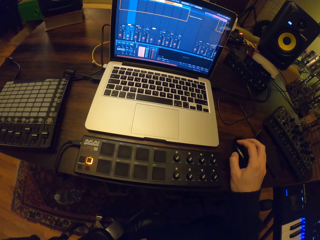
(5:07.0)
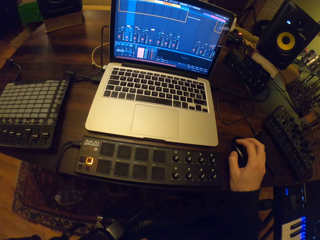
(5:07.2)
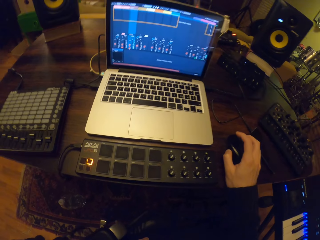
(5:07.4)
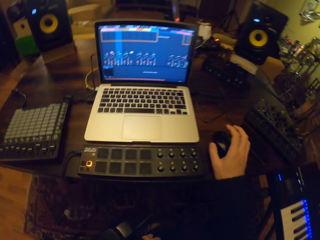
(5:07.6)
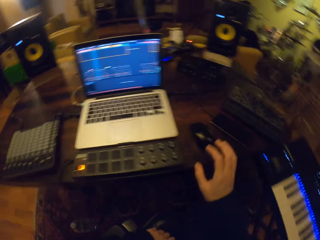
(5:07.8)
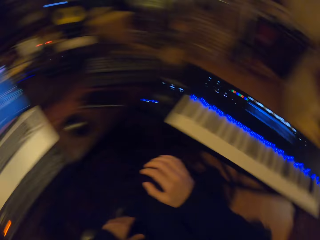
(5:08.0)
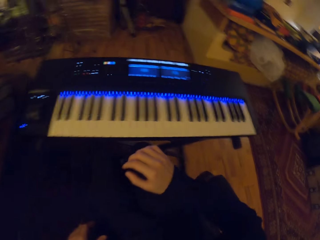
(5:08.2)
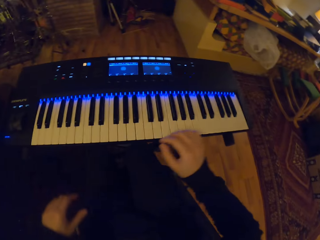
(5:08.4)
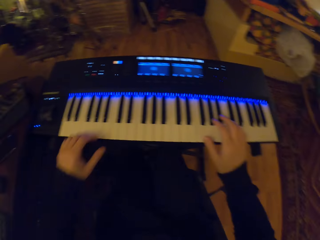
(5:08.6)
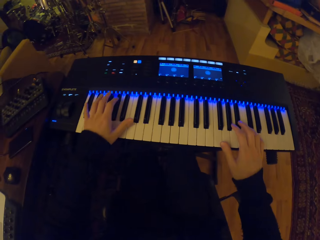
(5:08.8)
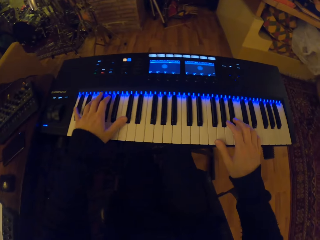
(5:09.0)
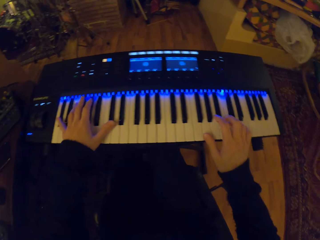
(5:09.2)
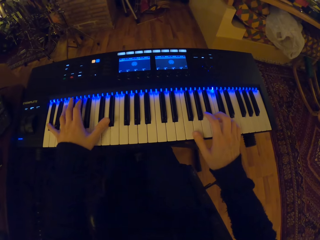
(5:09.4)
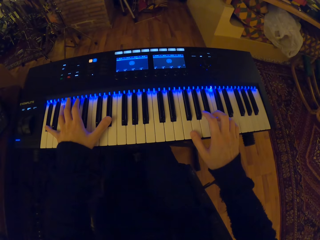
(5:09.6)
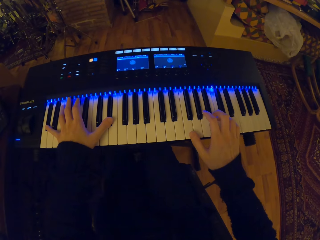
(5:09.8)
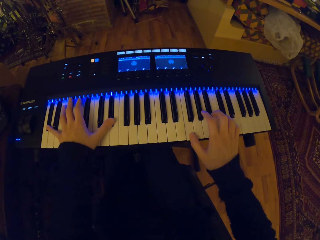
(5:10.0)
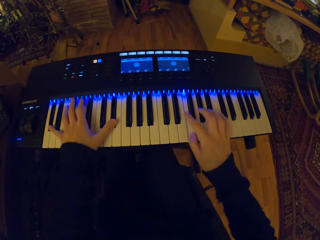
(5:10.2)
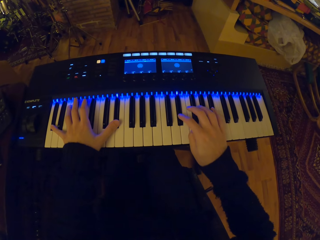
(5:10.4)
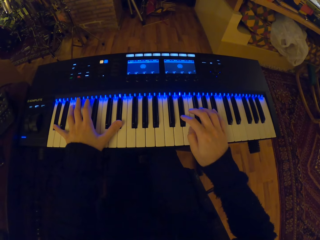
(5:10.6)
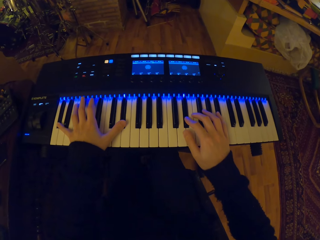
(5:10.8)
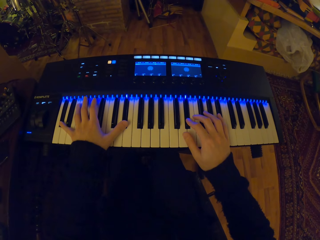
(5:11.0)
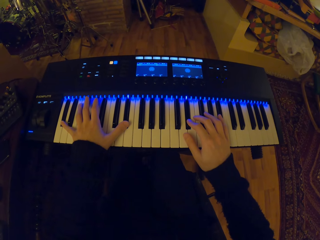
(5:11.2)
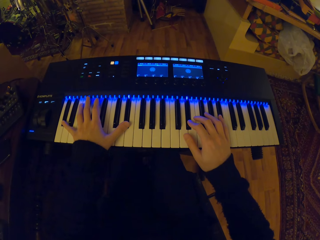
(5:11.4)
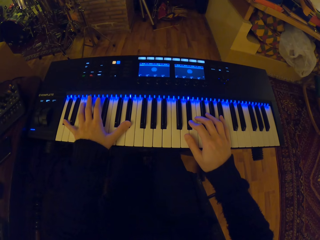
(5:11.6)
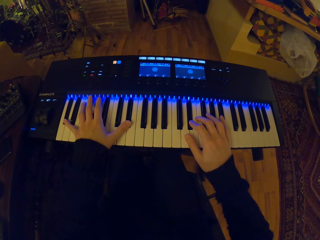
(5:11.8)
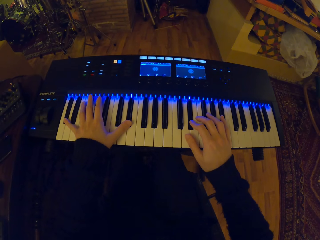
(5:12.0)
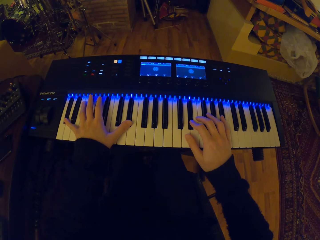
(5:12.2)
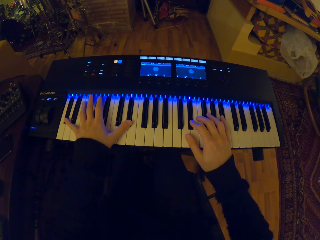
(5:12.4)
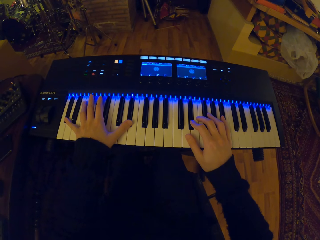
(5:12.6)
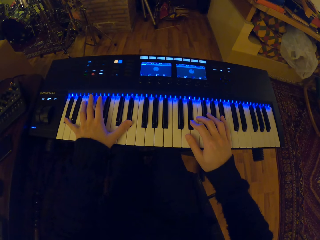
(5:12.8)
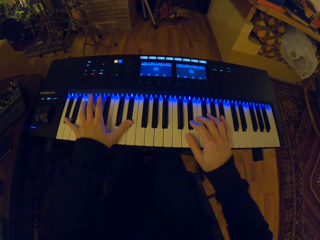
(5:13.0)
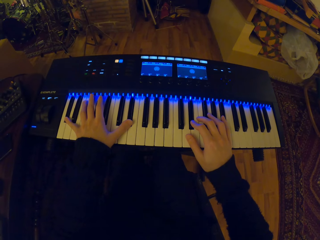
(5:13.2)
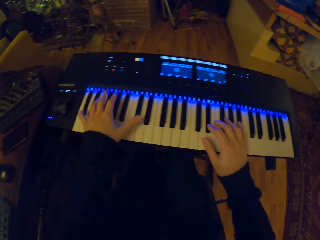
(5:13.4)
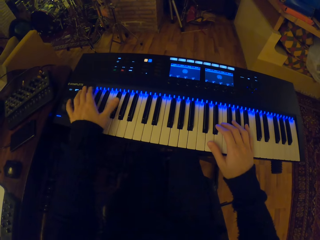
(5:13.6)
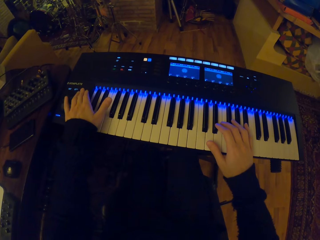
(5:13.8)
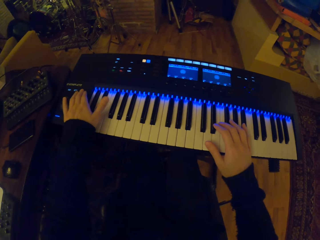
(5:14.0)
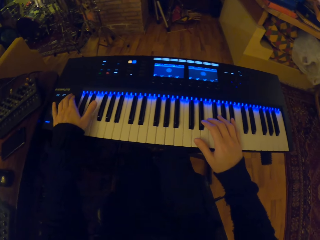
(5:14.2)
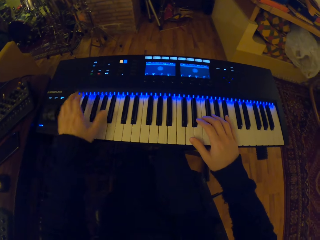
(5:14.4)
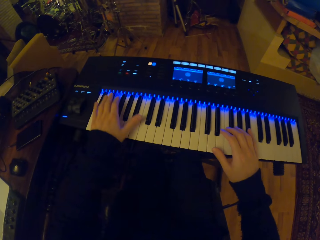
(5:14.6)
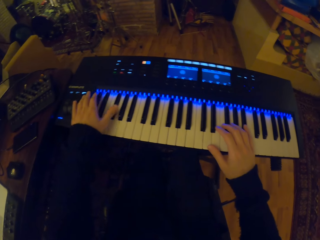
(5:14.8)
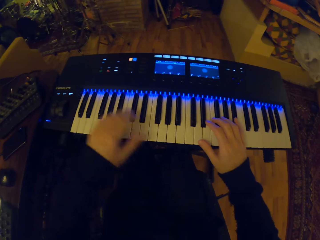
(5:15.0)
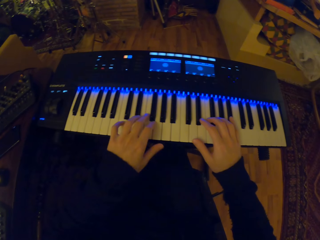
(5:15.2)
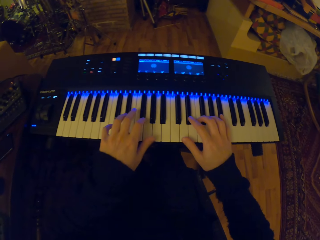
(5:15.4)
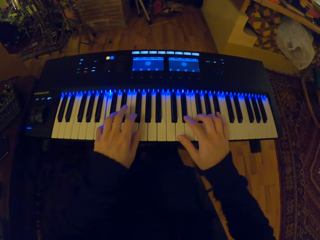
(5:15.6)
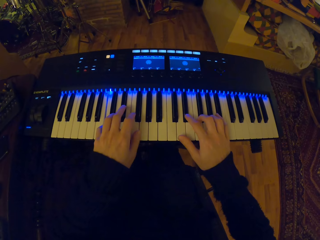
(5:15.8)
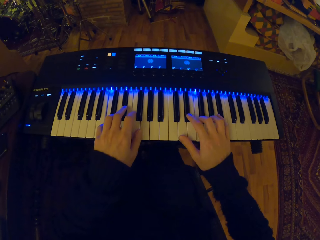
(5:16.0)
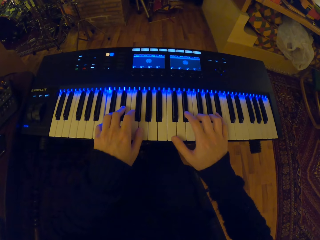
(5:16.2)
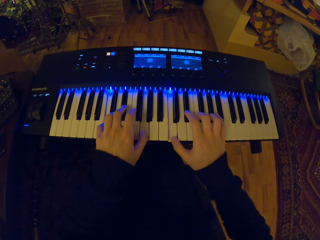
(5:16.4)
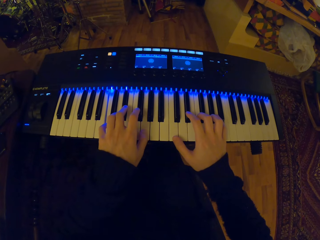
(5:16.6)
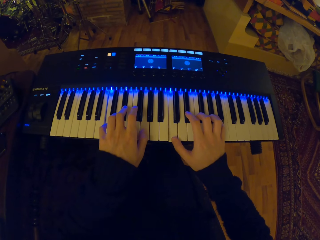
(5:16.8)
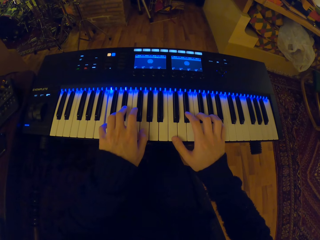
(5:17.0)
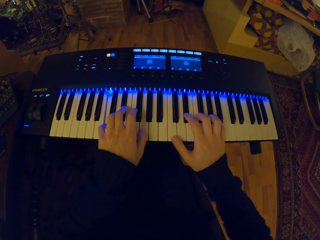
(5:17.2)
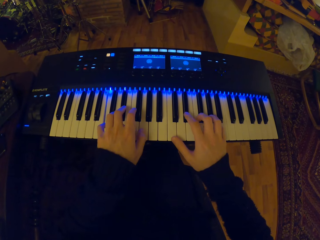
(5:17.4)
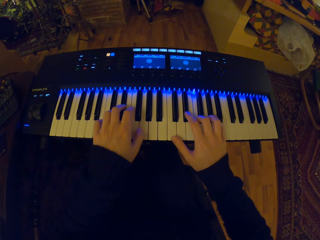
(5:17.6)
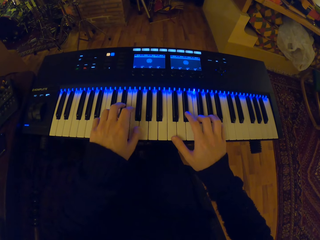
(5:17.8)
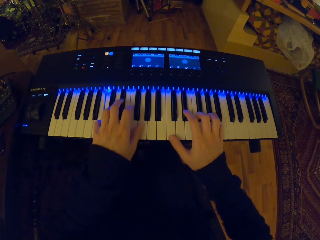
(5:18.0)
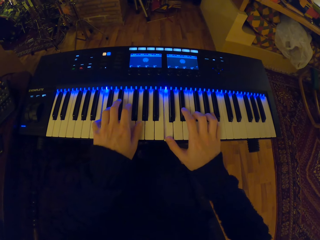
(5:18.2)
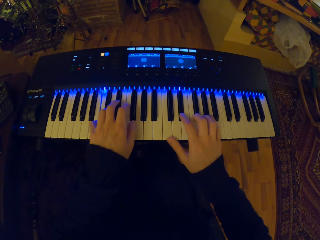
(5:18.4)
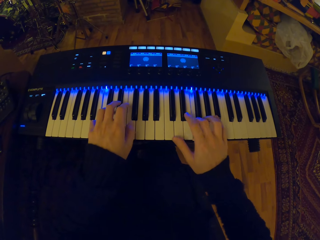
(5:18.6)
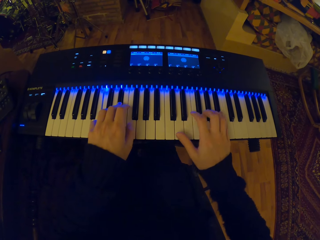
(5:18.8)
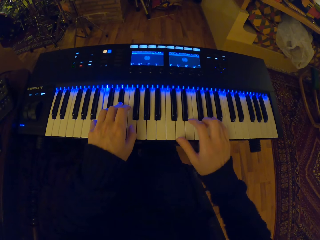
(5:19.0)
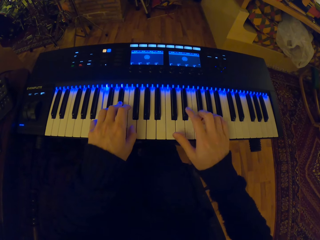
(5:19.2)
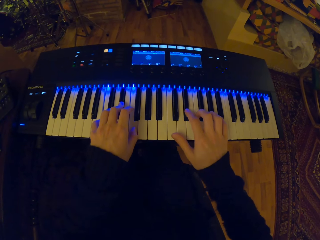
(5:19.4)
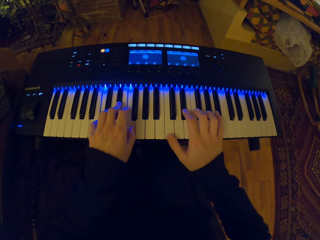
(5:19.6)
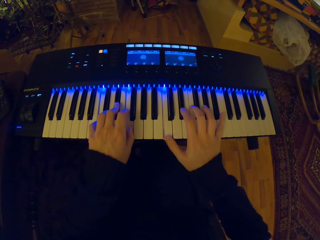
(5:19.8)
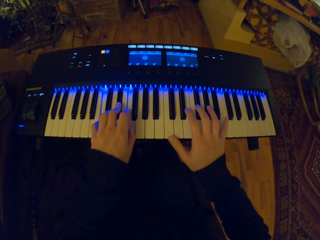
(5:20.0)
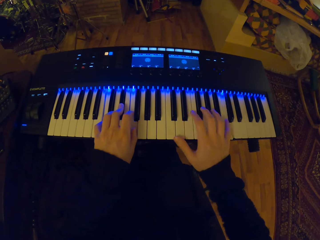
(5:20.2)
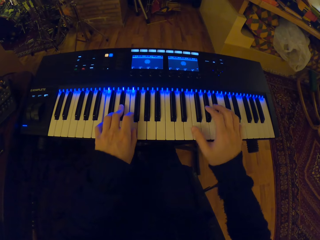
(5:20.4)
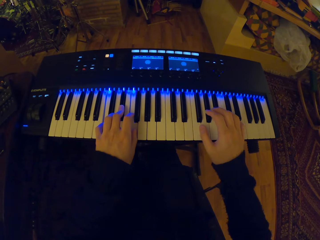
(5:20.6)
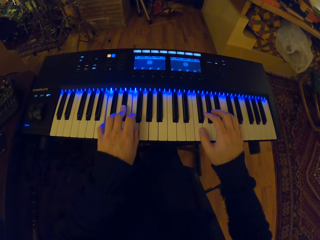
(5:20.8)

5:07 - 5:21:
The camera wearer plays the midi keyboard with both hands. He changes the voice of the midi keyboard with his left hand. He plays the midi keyboard with both hands.

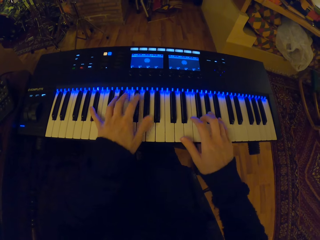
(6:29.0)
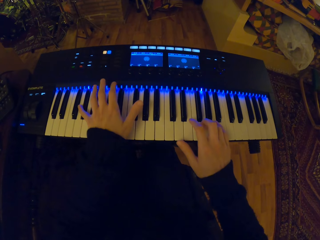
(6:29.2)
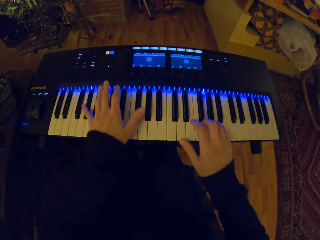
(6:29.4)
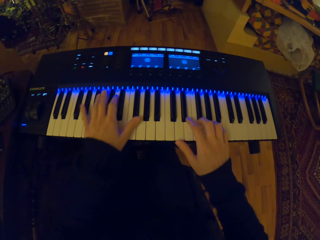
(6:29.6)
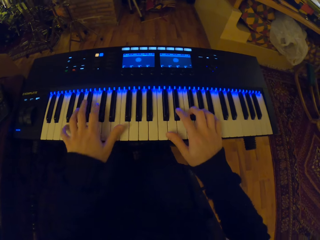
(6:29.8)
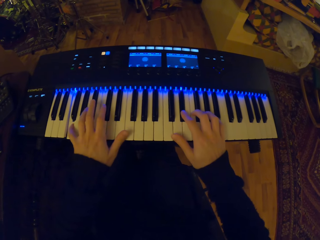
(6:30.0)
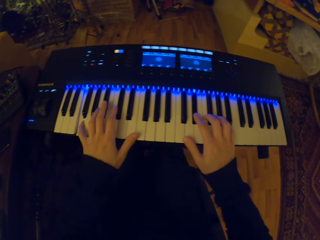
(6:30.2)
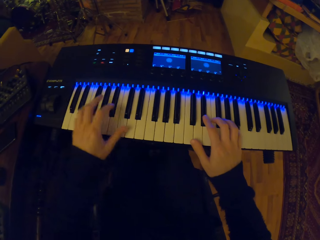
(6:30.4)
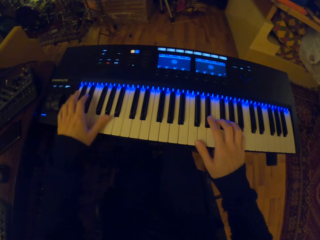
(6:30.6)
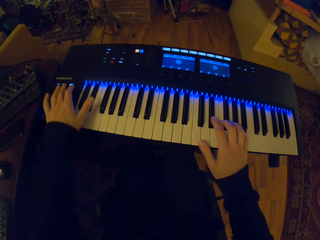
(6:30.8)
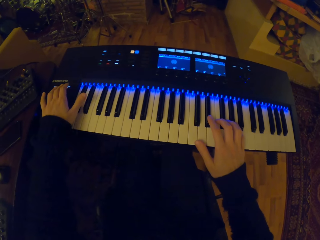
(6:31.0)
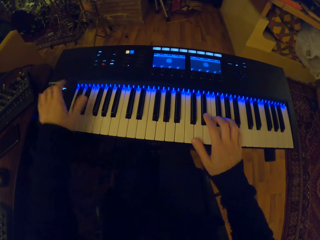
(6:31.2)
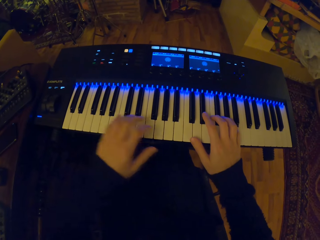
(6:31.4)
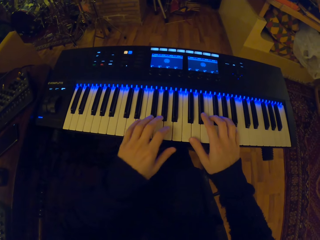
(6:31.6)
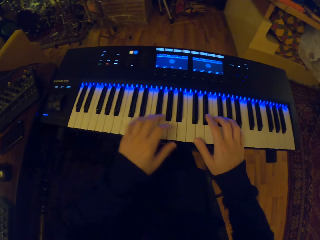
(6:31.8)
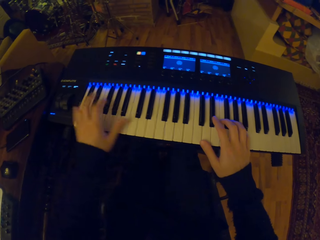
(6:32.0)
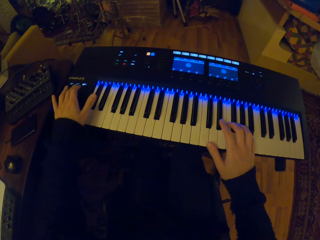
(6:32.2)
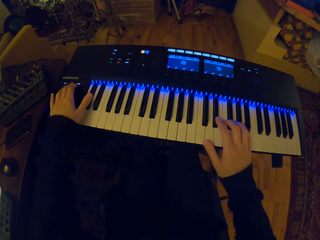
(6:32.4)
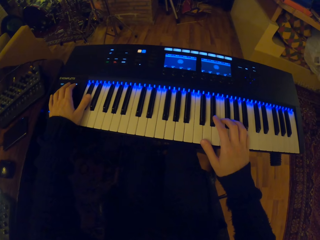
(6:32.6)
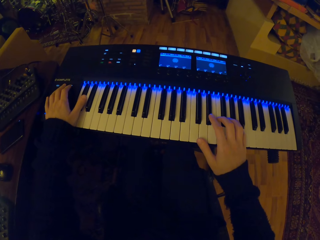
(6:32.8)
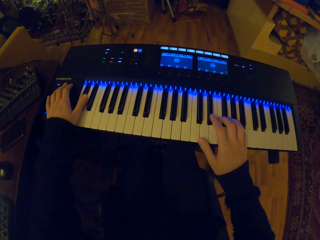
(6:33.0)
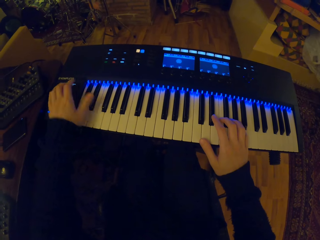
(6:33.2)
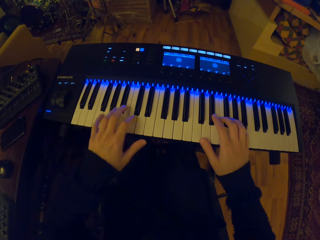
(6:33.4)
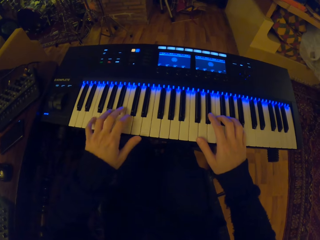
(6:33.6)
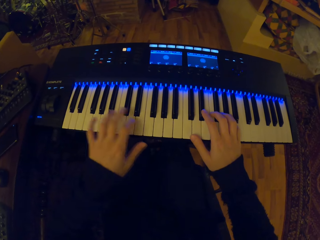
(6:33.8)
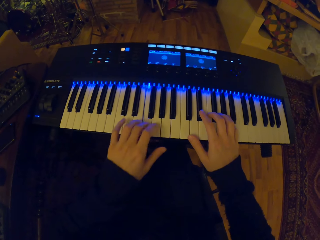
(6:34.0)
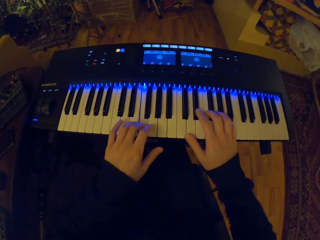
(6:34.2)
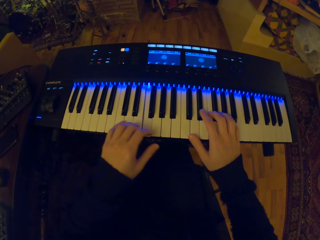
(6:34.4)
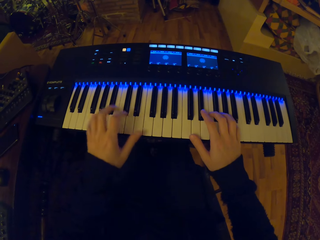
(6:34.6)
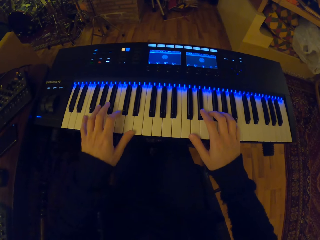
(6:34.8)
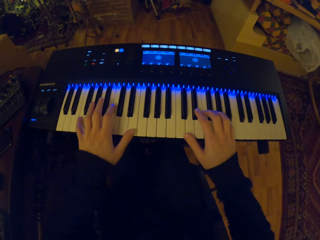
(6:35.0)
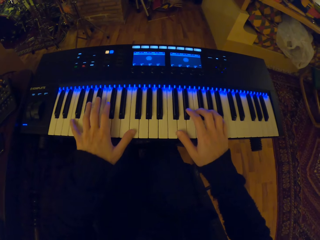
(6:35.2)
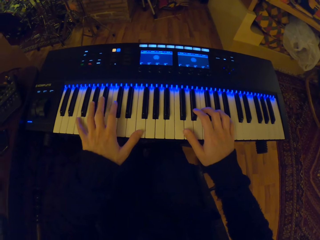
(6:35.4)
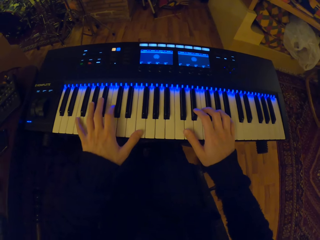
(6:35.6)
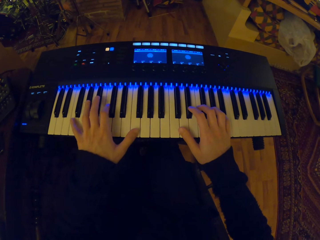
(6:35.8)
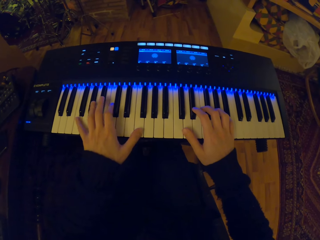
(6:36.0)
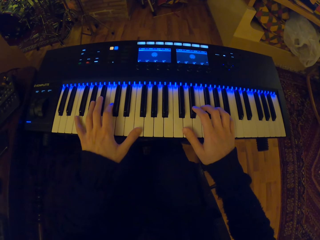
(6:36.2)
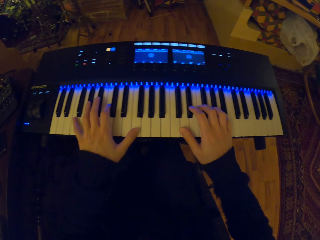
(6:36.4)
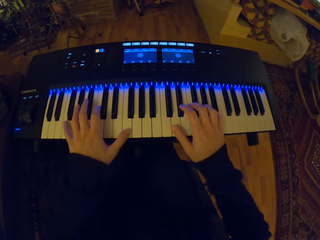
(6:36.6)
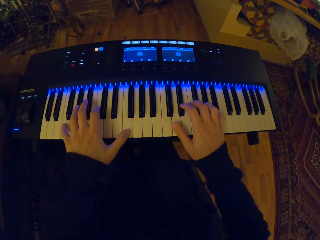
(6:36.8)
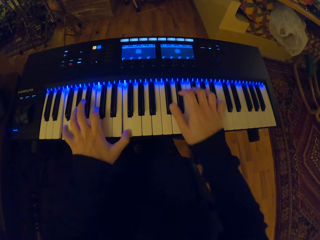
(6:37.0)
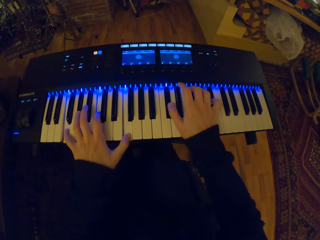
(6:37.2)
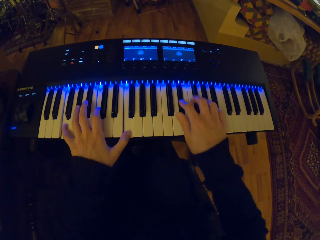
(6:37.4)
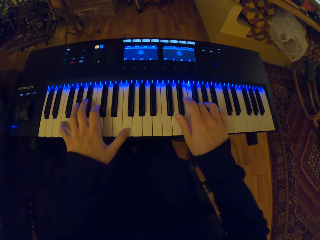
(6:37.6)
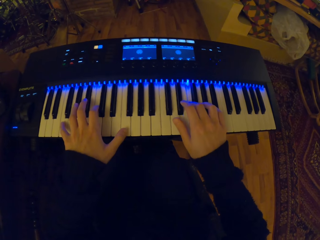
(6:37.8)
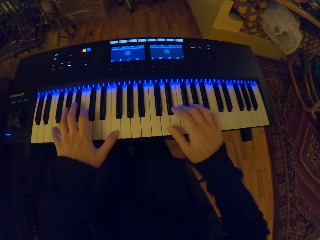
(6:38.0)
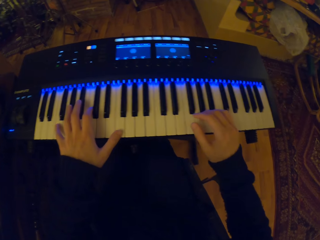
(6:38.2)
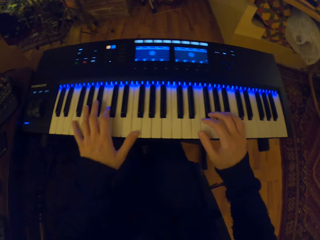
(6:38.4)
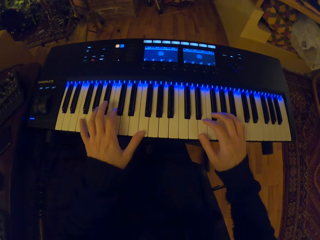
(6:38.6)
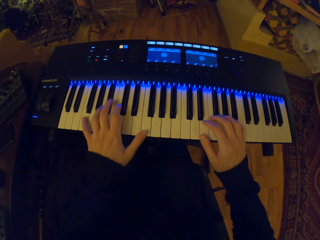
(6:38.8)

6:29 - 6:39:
The camera wearer changes the voice of the midi keyboard with his left hand. He presses the piano. He changes the voice of the midi keyboard with his left hand. He plays the midi keyboard with both hands.
